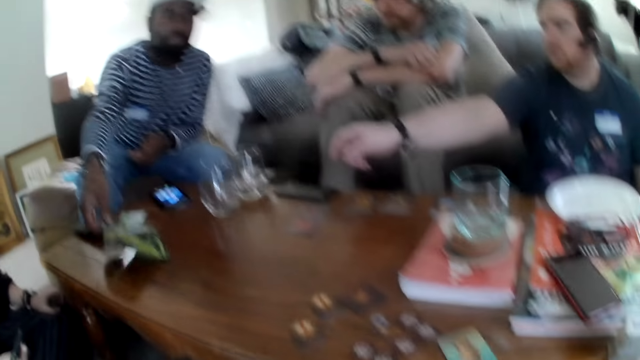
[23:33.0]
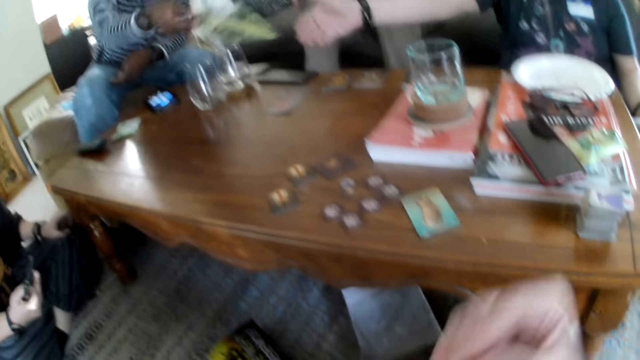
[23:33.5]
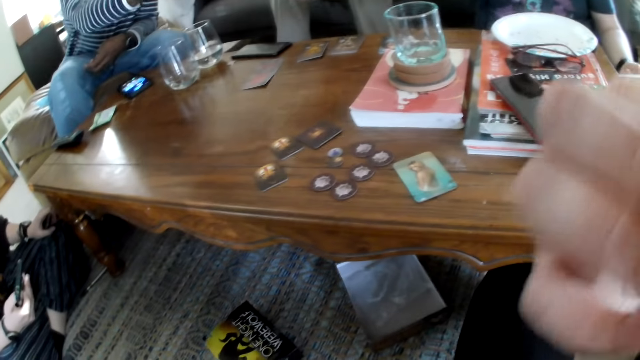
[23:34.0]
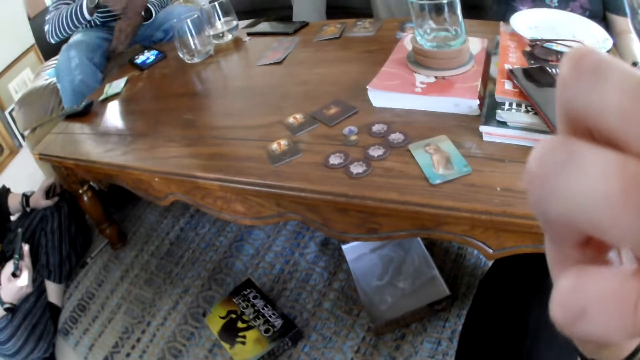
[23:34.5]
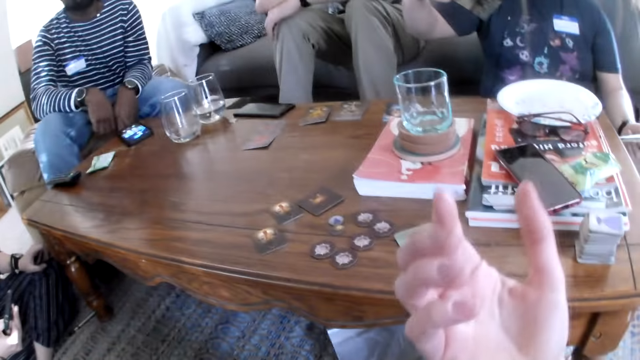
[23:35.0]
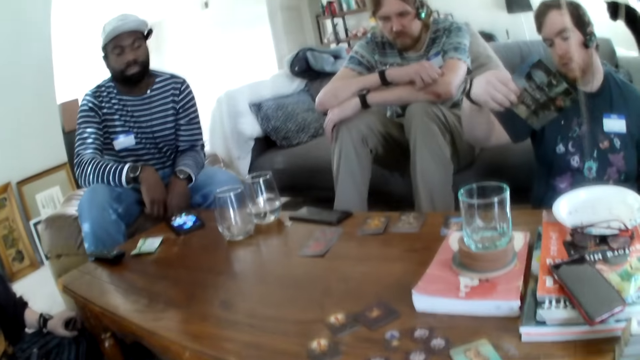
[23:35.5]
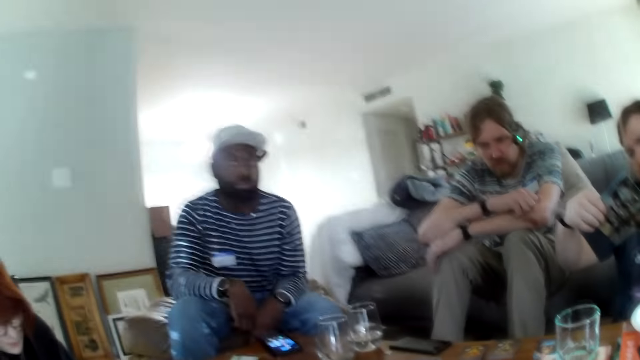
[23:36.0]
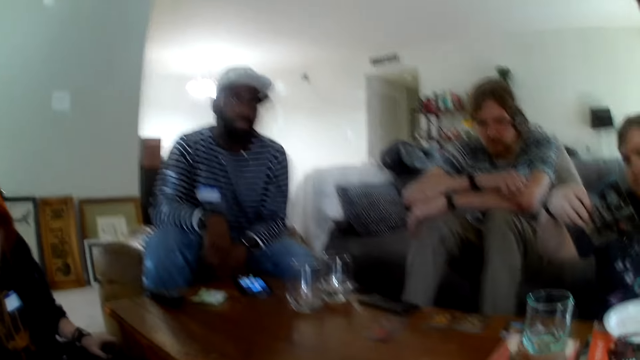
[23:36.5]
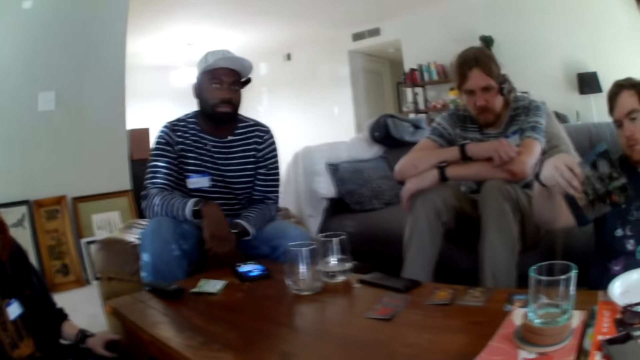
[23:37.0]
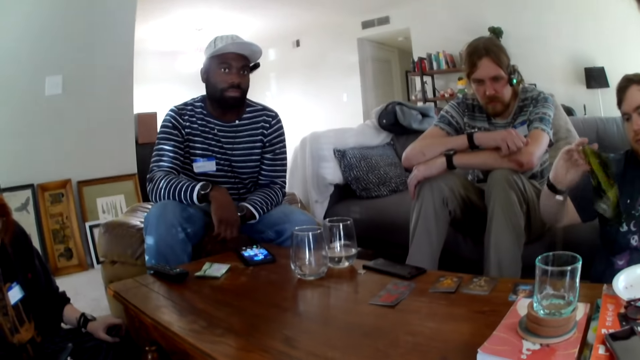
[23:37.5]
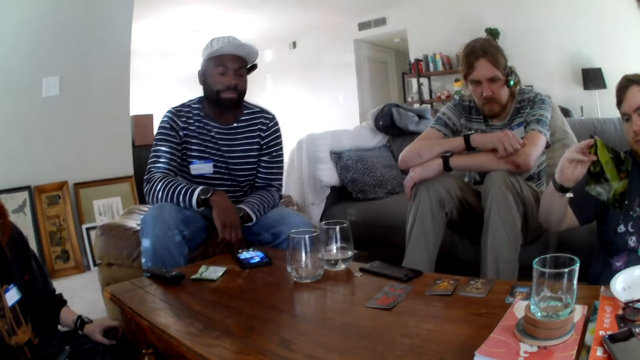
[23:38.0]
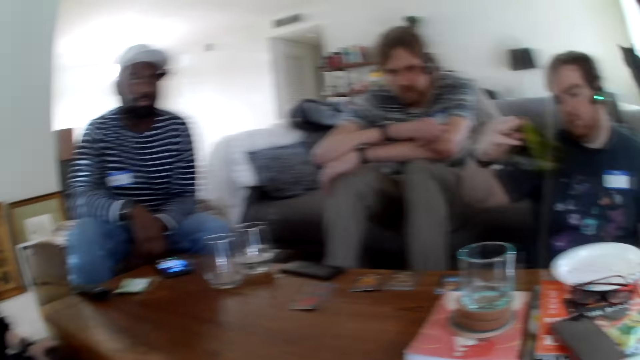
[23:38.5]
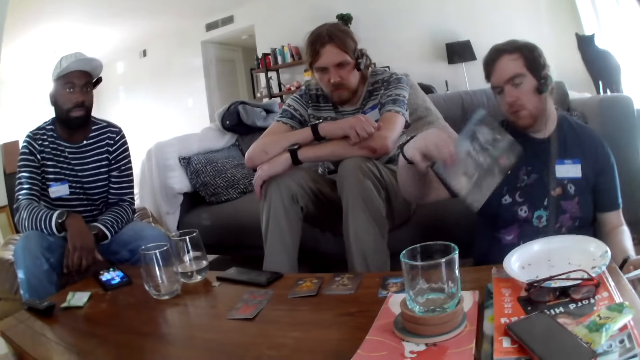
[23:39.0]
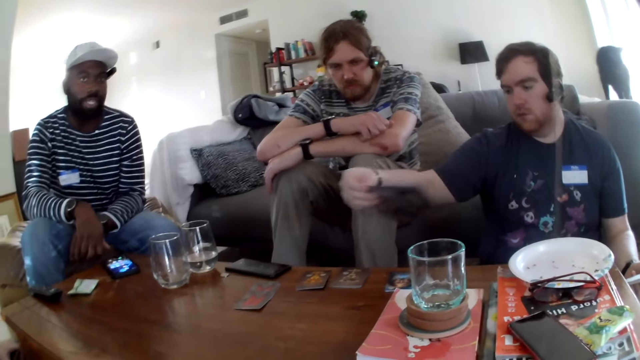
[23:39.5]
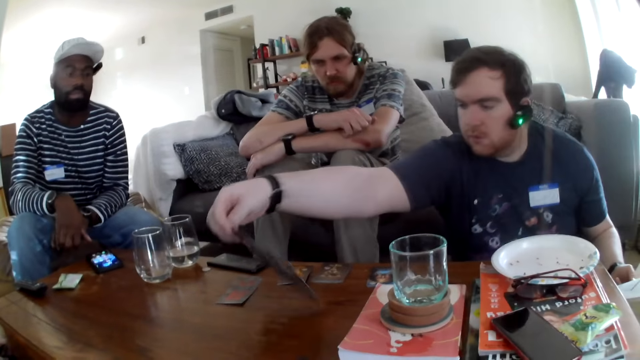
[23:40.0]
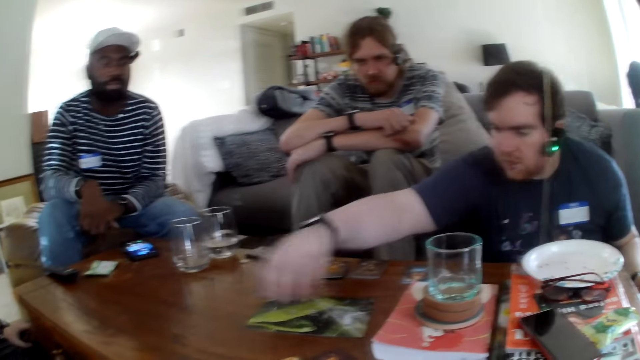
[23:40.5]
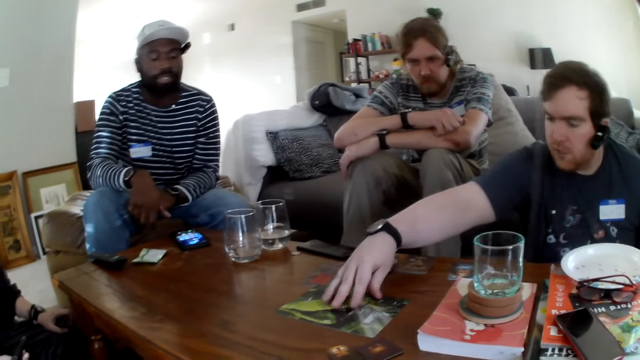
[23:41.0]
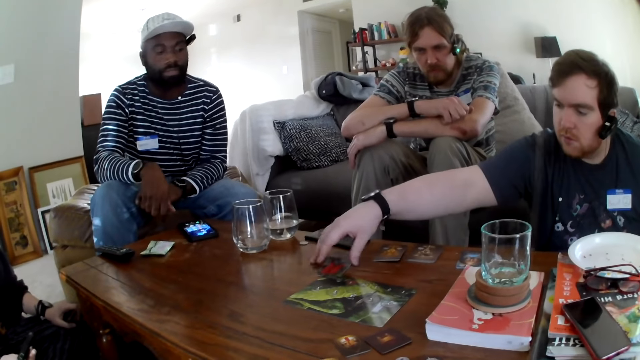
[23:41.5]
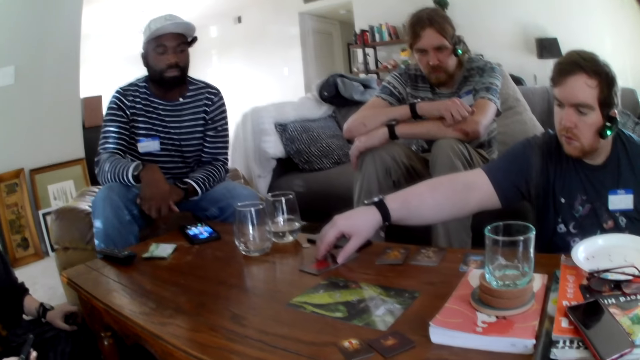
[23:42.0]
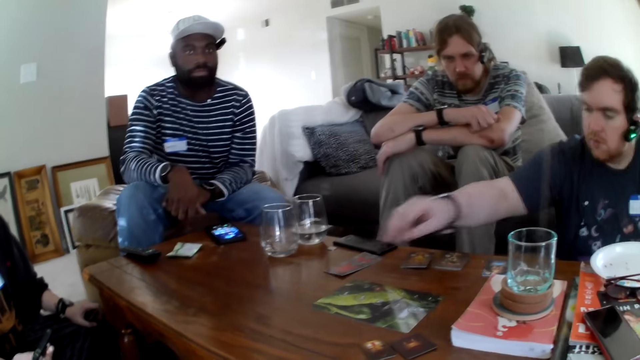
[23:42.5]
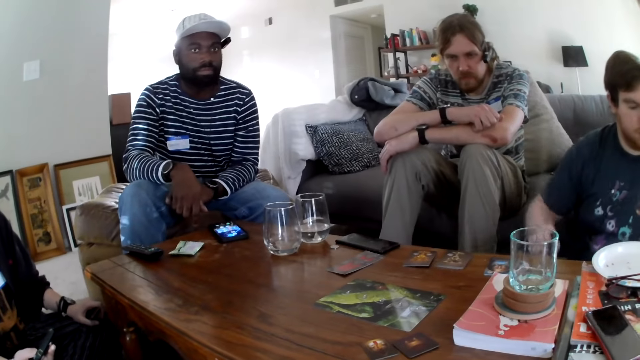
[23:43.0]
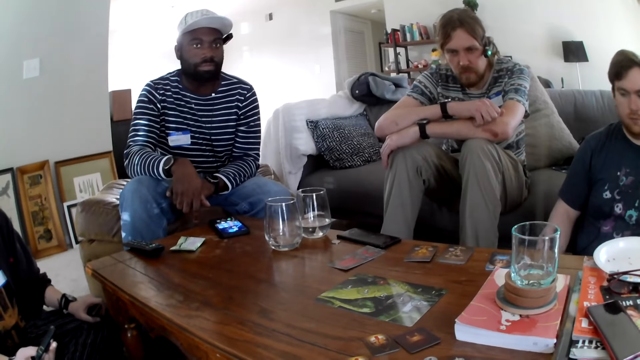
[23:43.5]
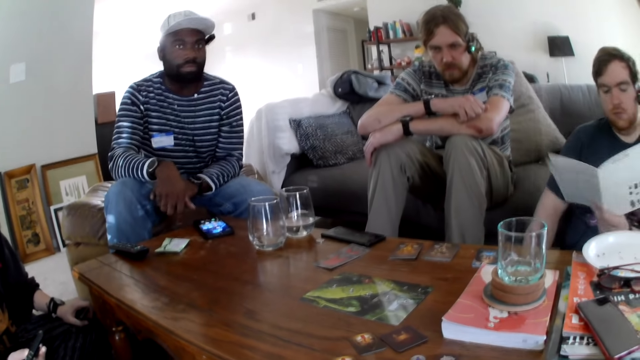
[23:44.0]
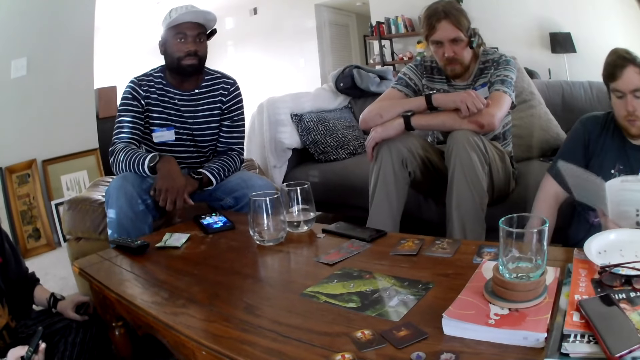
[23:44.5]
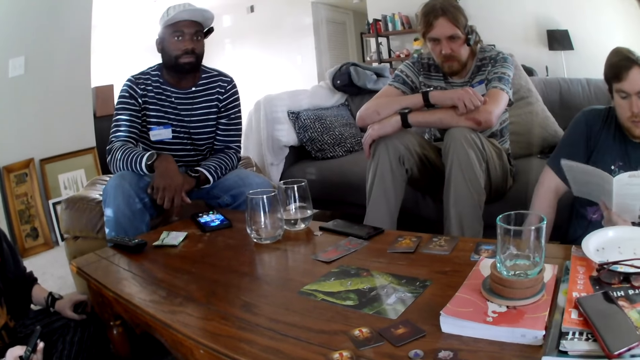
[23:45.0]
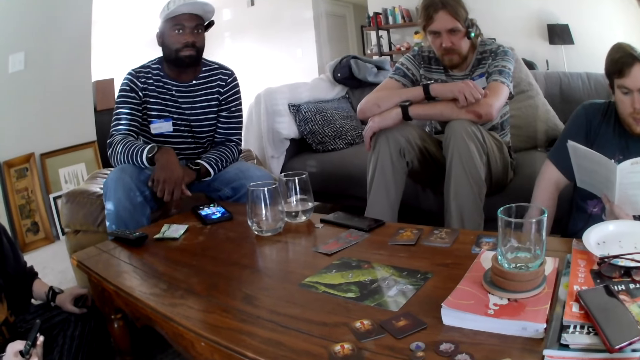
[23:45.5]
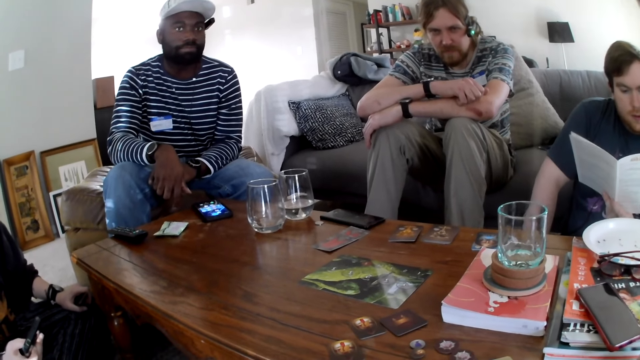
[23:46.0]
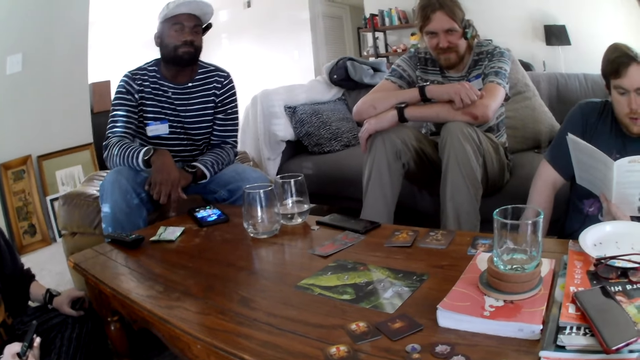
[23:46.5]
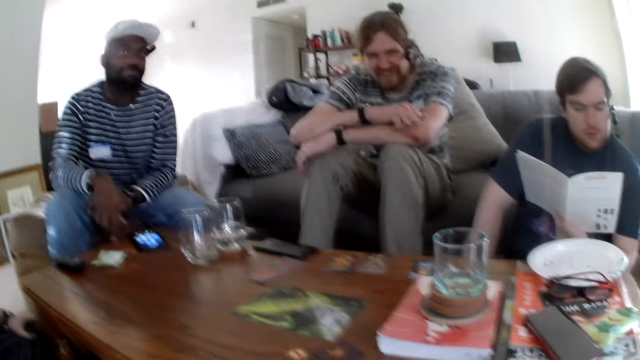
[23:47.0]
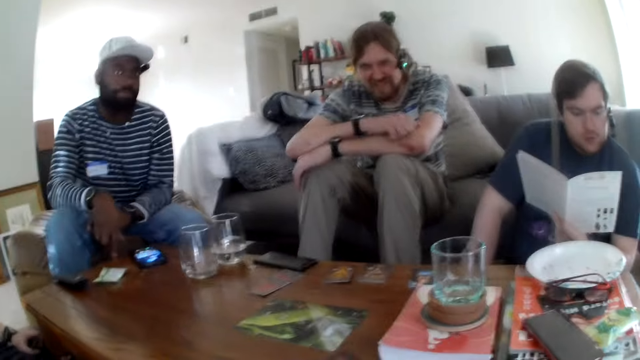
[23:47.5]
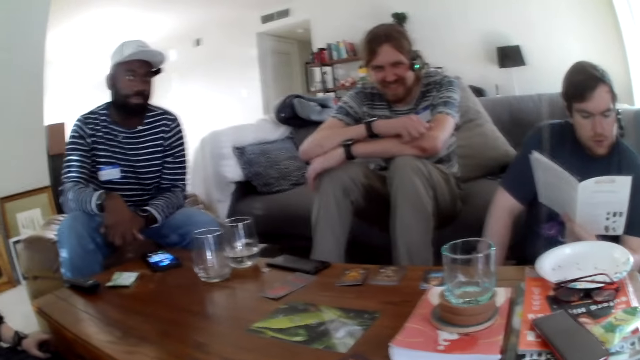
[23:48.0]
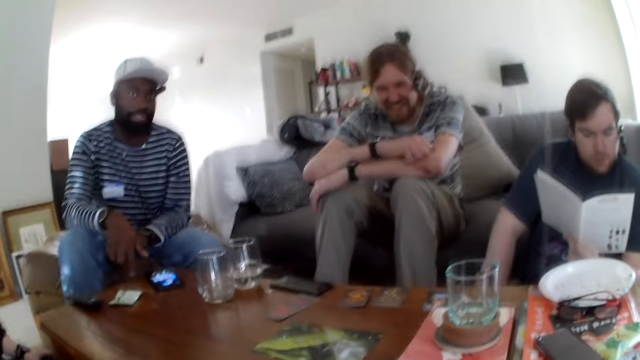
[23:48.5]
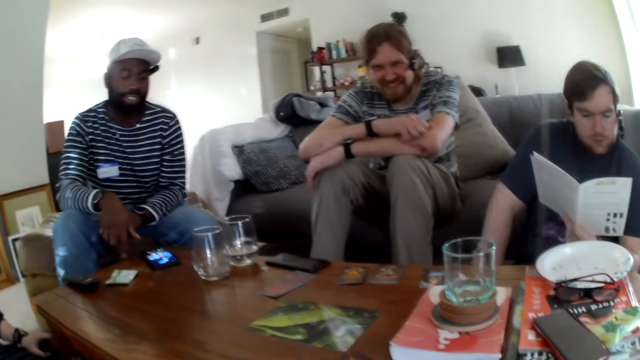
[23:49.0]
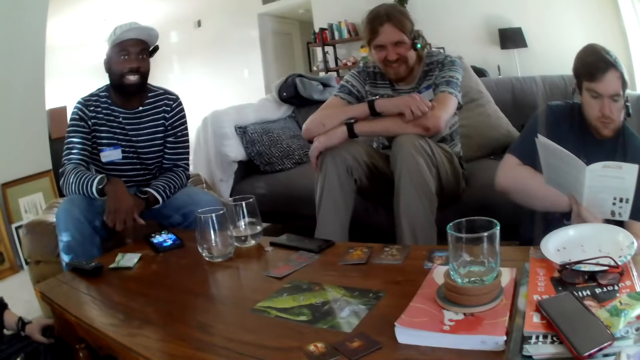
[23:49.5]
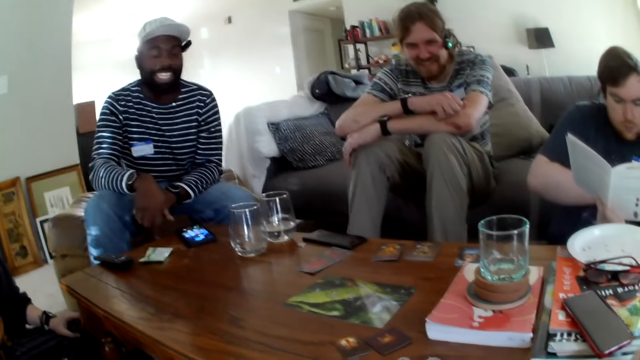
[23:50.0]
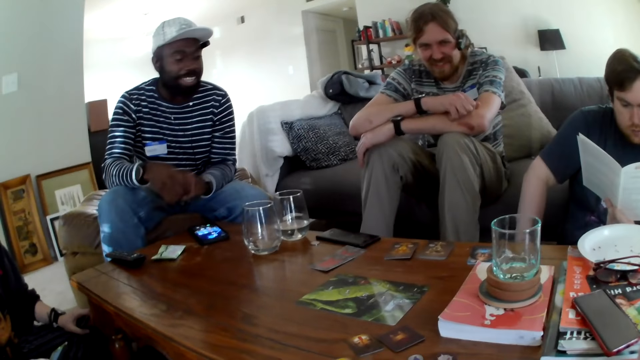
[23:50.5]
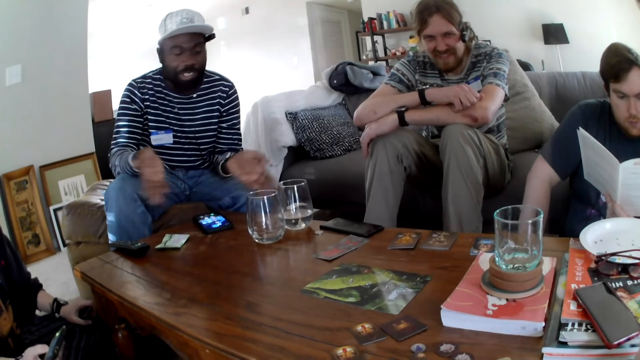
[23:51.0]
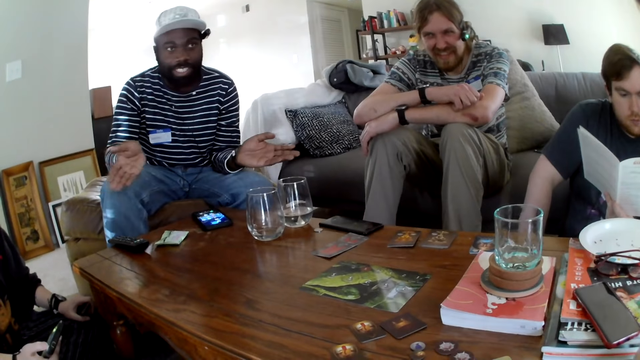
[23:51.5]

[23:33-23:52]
A man picks up a paper from the table. The man gives another man something. The camera wearer raises the hand. They talk. The other man looks at the paper. The other man places the card on the table. The camera wearer talks. The other man moves the card on the table. The first man looks at the camera wearer. The other man reads the book. The camera wearer speaks. A person laughs. The first man speaks.

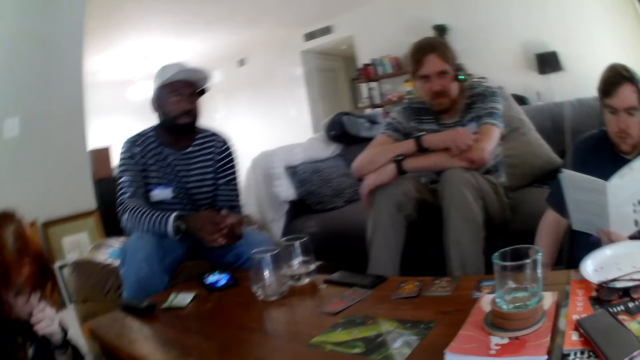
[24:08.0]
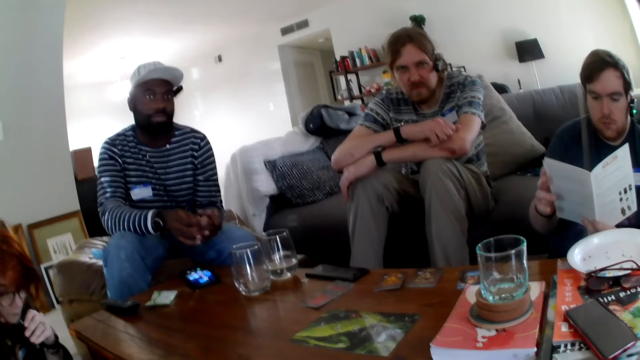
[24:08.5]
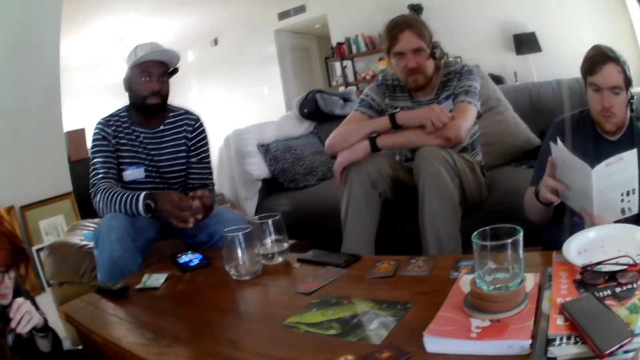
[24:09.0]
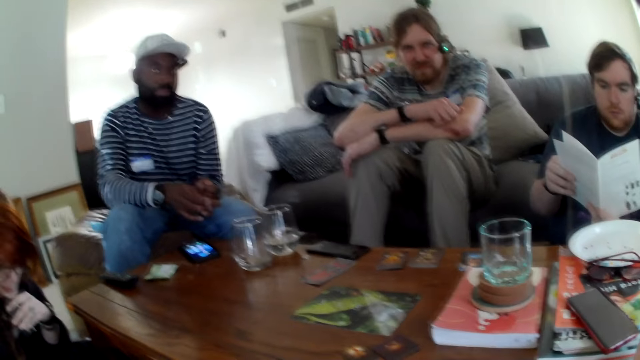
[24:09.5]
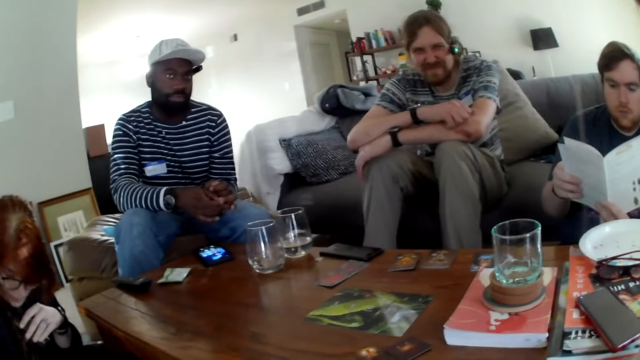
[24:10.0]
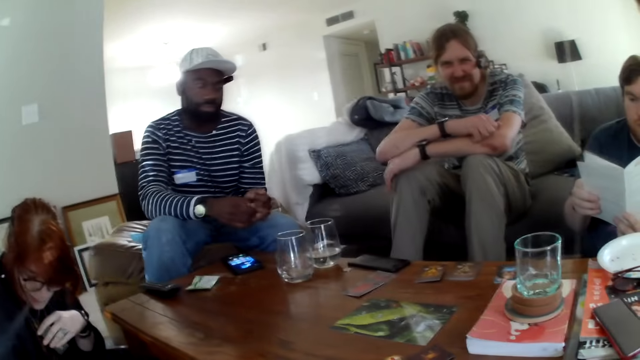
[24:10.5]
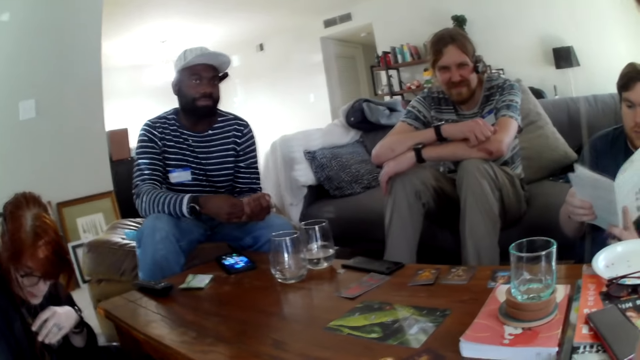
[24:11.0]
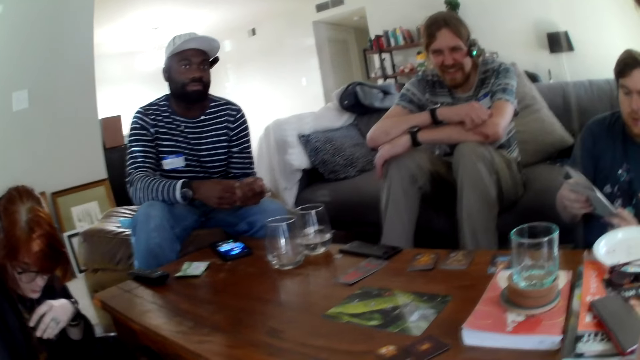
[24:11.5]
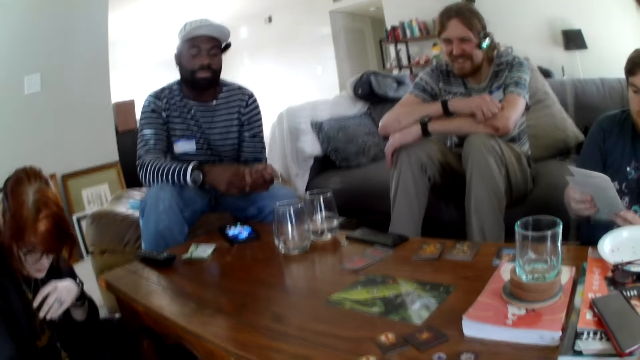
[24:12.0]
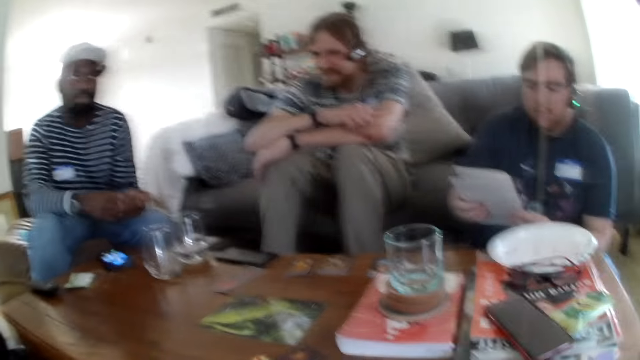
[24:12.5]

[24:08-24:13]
The camera wearer talks and laughs.
